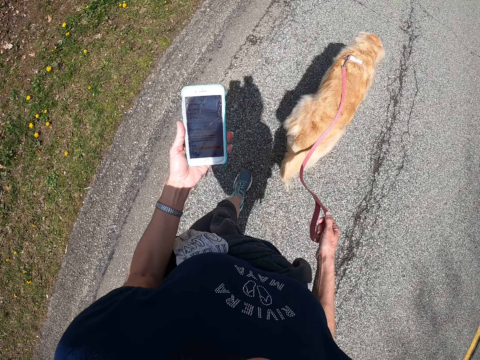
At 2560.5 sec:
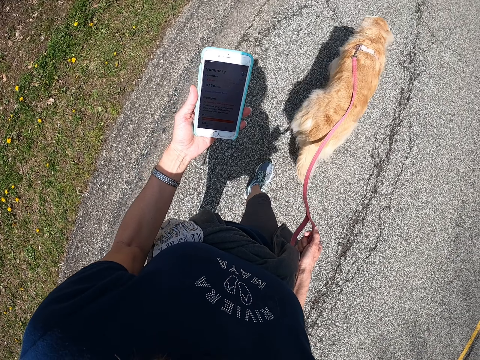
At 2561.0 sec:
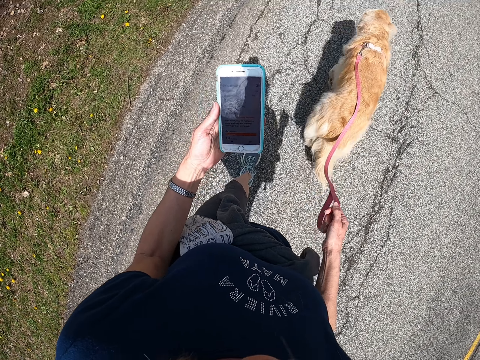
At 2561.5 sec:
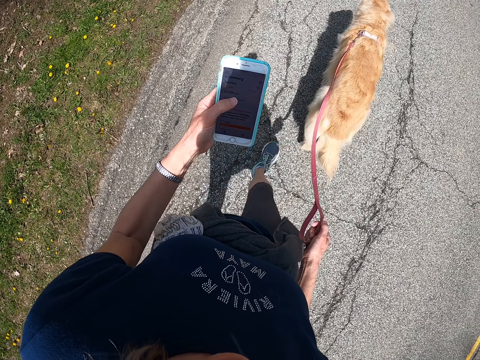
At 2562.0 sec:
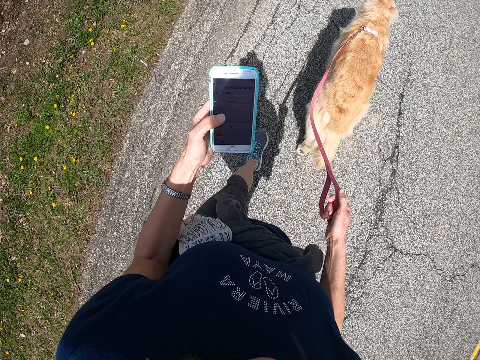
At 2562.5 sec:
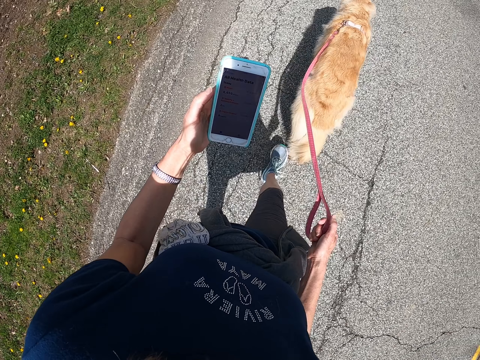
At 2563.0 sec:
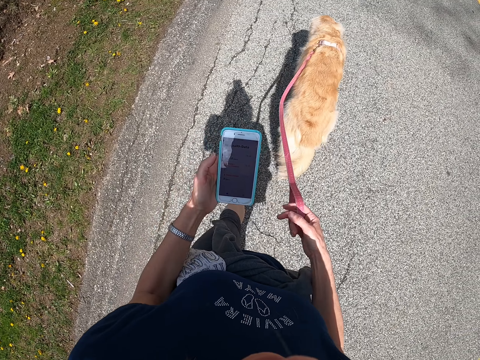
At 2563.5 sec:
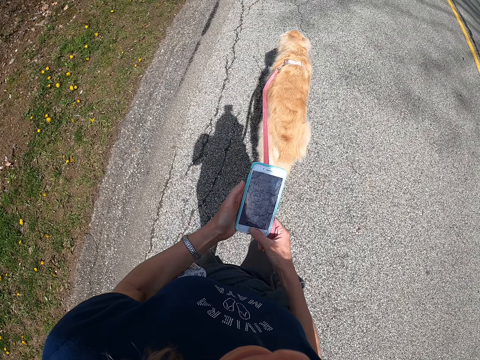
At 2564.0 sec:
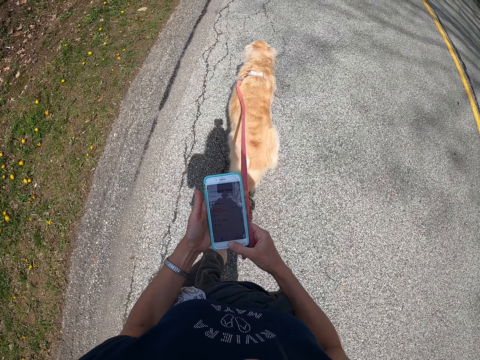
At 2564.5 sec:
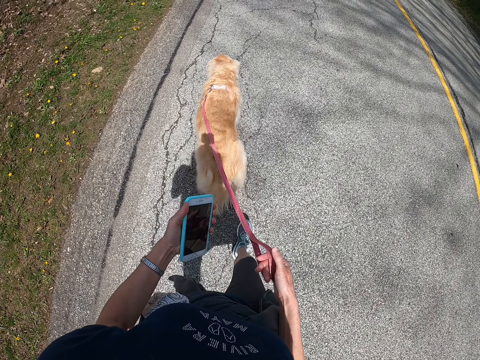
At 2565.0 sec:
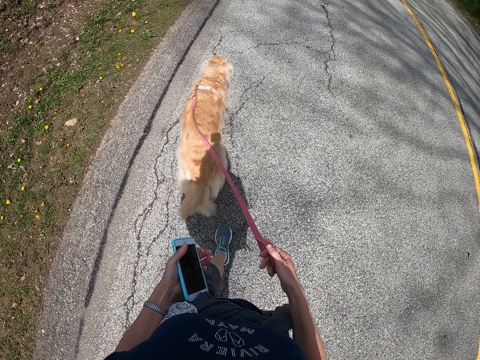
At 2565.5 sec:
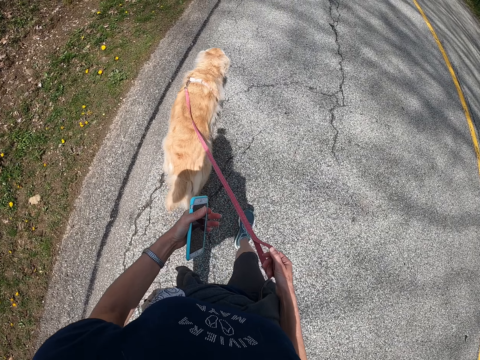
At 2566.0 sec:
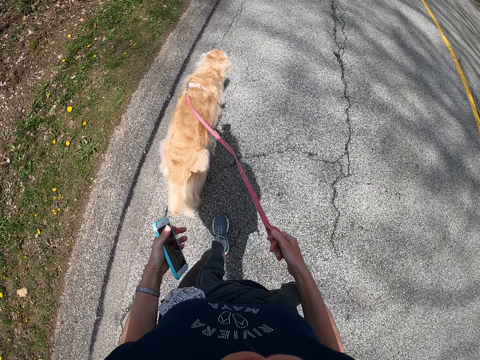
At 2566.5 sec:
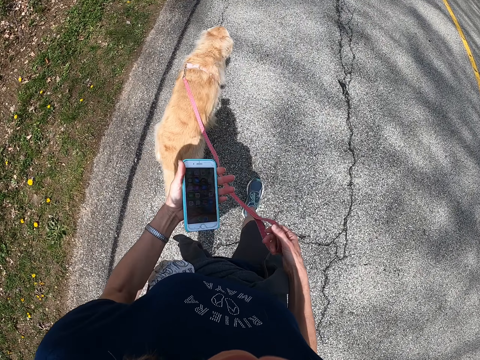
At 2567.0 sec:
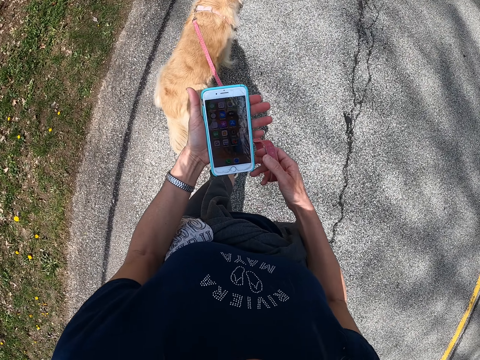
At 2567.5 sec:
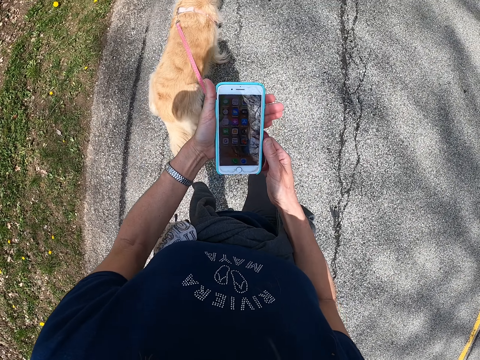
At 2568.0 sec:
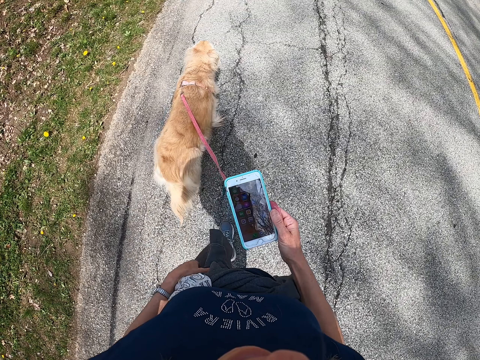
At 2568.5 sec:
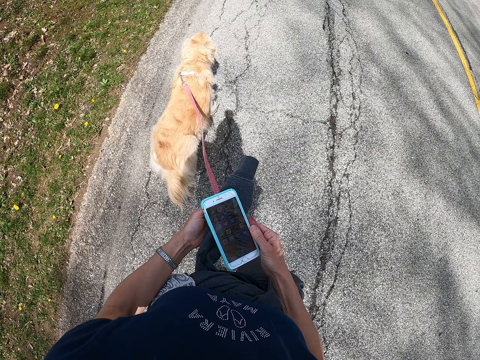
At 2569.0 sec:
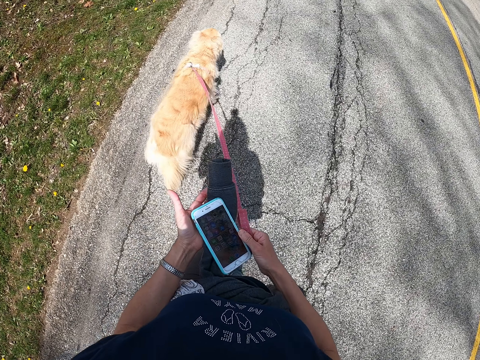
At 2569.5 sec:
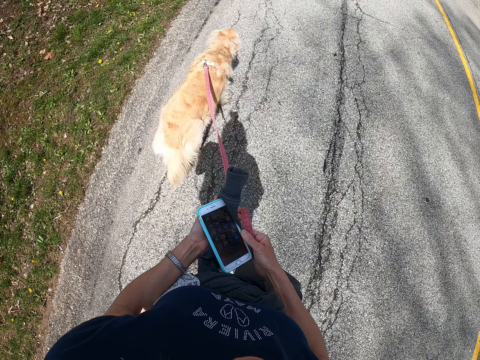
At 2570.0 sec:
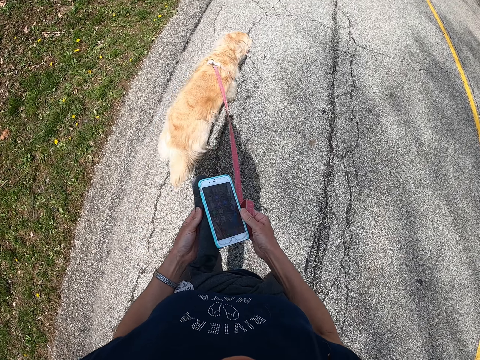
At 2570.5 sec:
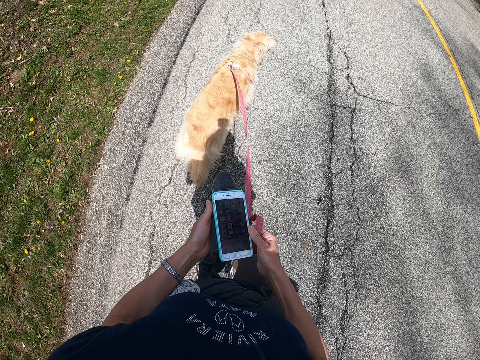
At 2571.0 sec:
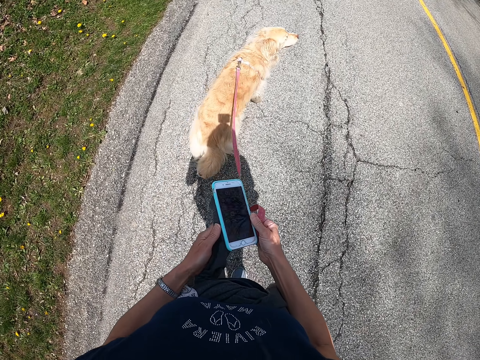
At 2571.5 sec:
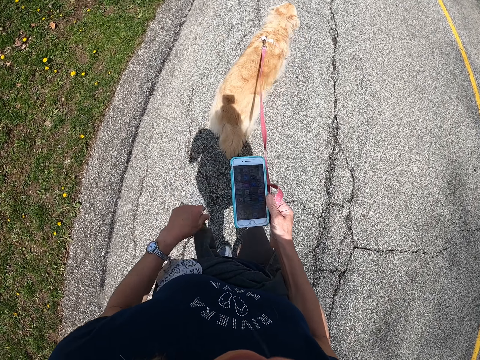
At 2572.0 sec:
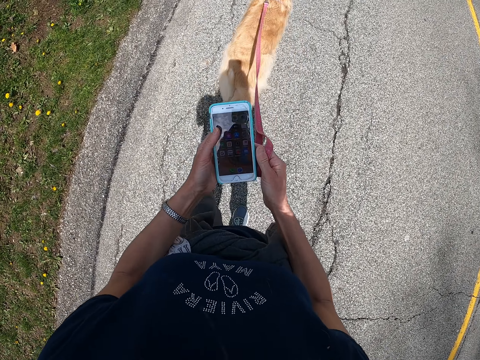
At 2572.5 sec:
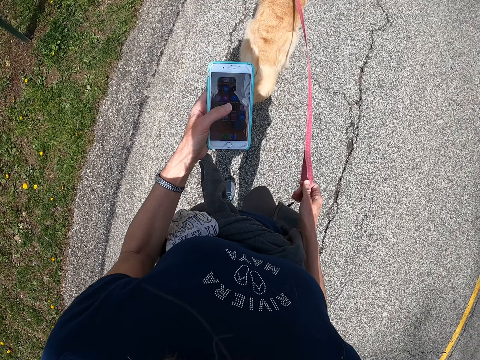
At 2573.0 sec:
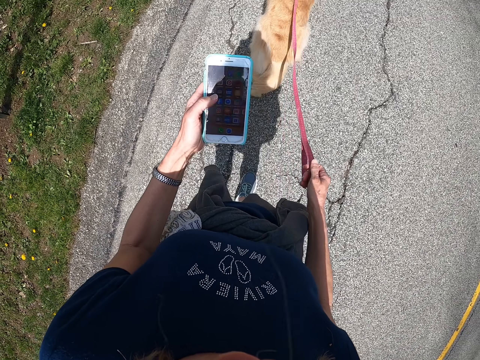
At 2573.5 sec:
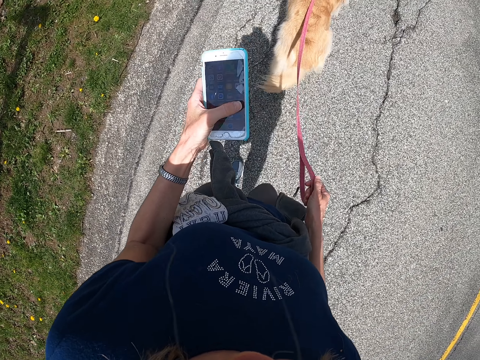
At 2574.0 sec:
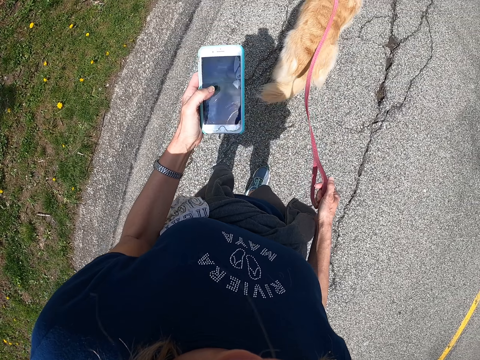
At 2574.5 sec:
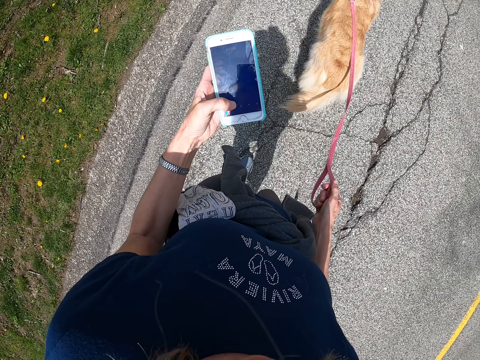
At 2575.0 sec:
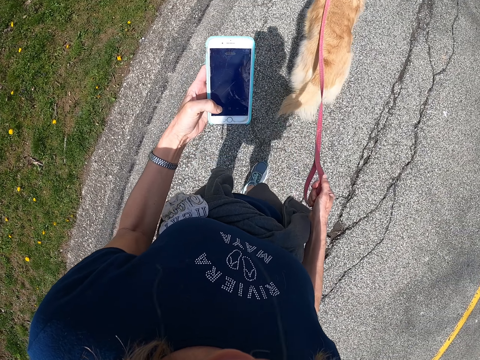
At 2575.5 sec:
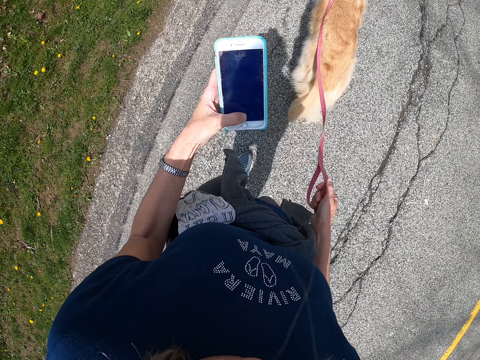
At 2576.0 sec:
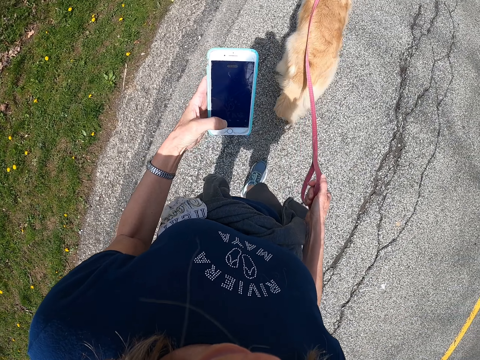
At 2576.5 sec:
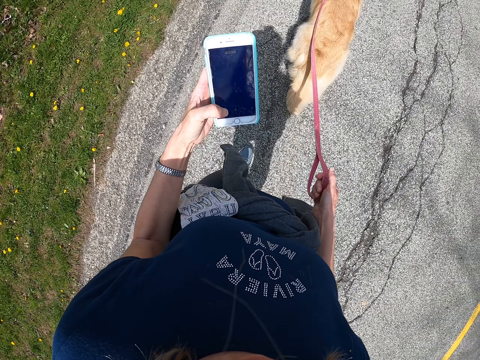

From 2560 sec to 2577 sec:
The camera wearer holds his phone using both hands. He holds the phone with his left hand. He walks along a road with his dog. He holds the phone using both hands. He lifts his jacket and wipes the phone with the jacket. He holds the phone with both hands, moves the phone to his left hand, and operates the phone.

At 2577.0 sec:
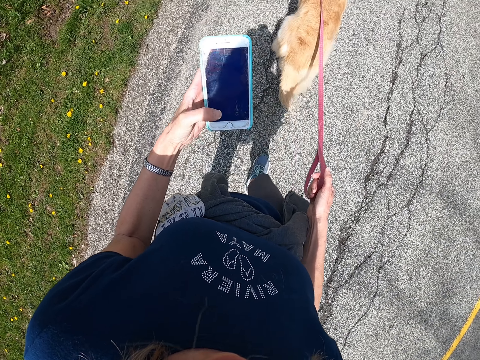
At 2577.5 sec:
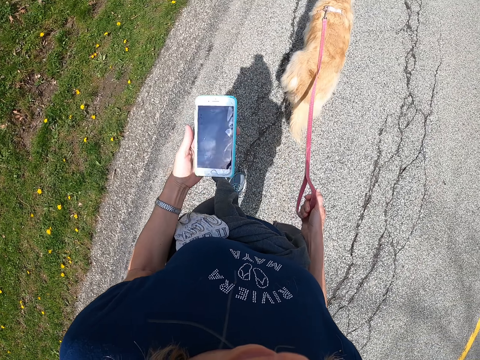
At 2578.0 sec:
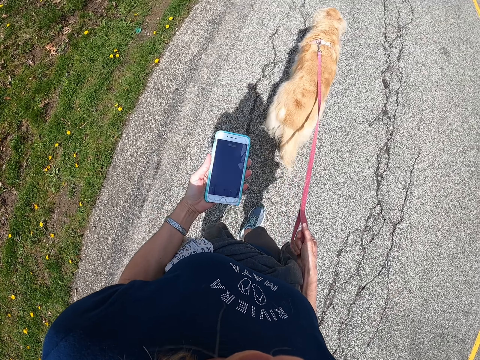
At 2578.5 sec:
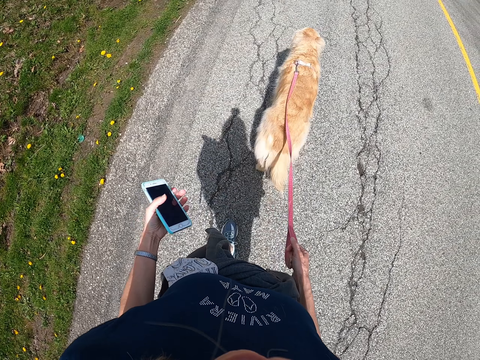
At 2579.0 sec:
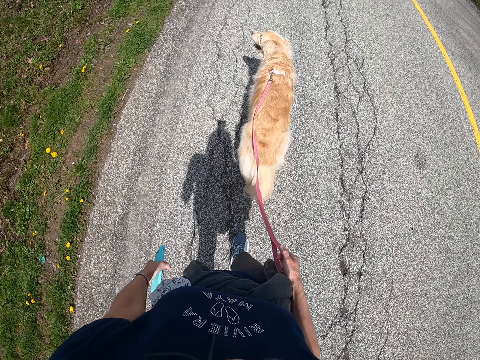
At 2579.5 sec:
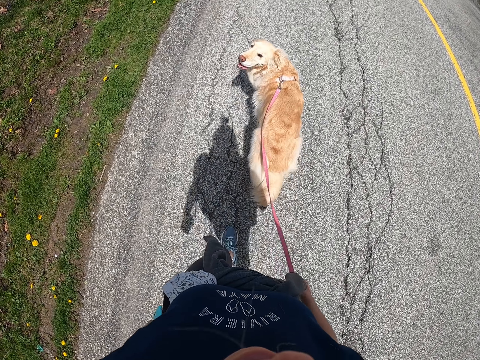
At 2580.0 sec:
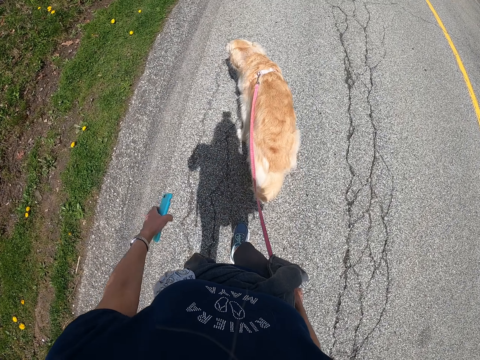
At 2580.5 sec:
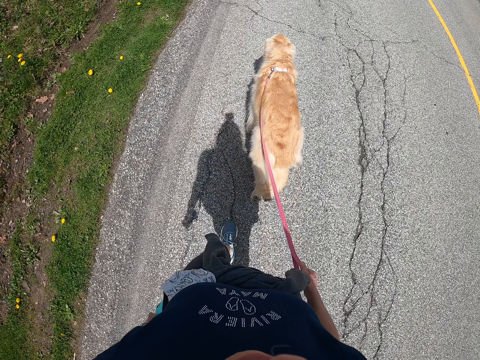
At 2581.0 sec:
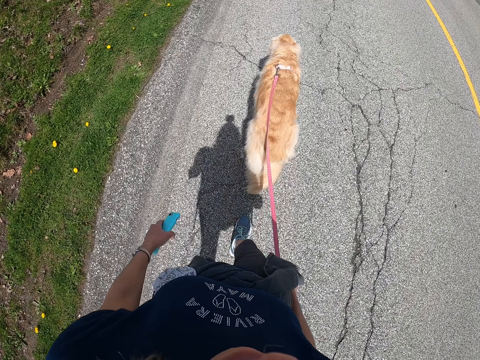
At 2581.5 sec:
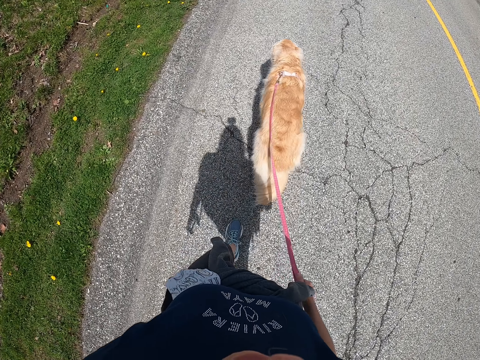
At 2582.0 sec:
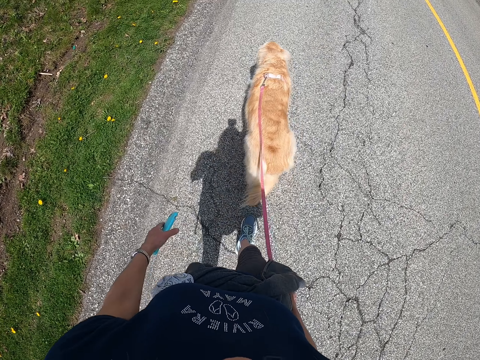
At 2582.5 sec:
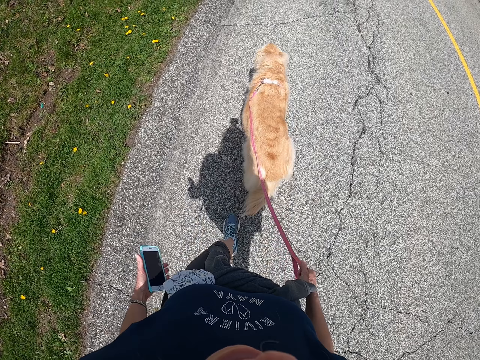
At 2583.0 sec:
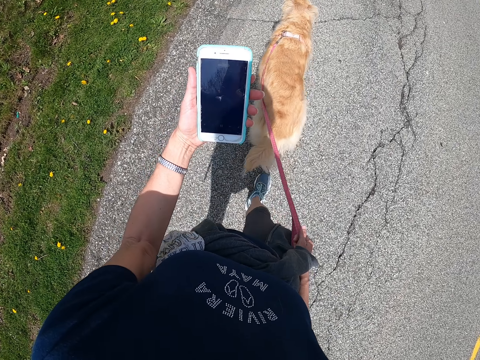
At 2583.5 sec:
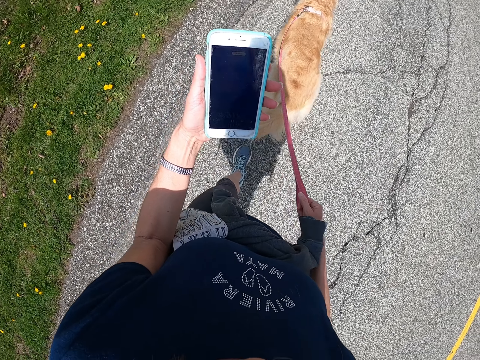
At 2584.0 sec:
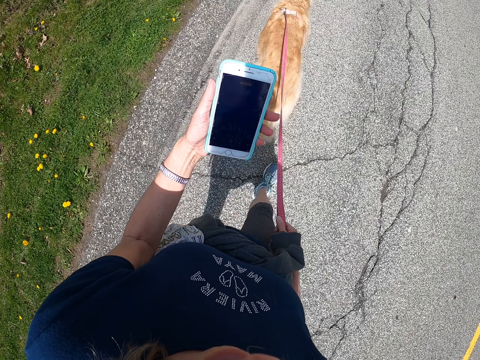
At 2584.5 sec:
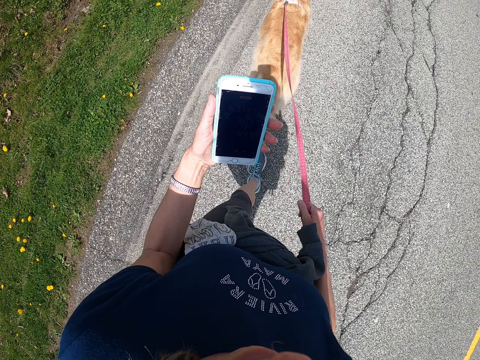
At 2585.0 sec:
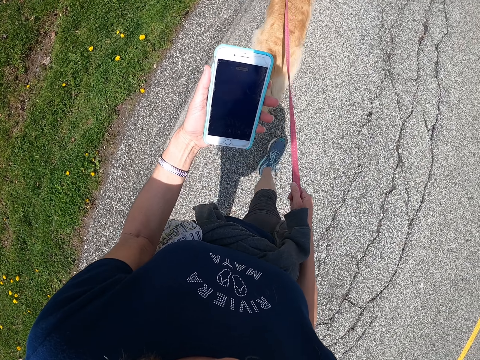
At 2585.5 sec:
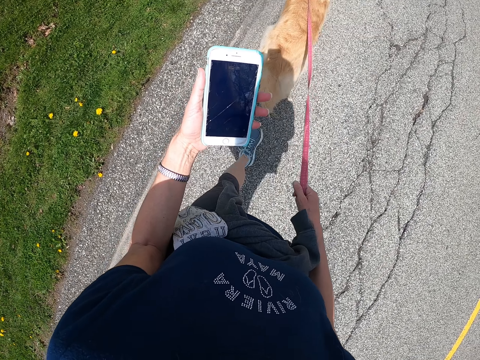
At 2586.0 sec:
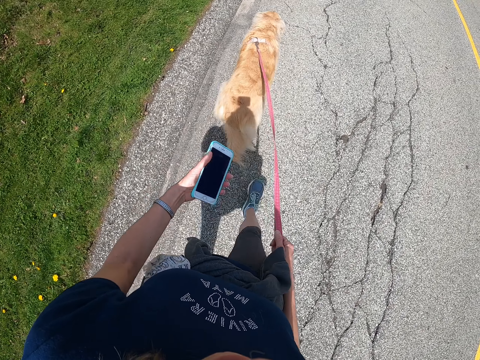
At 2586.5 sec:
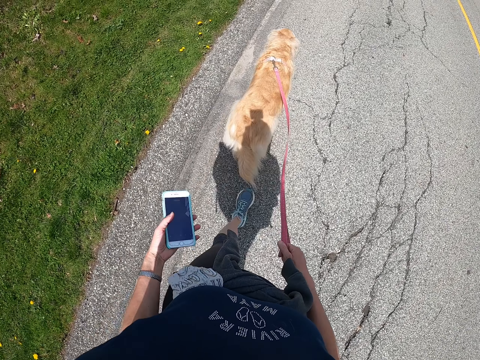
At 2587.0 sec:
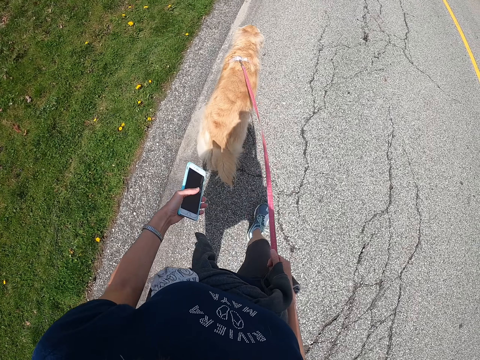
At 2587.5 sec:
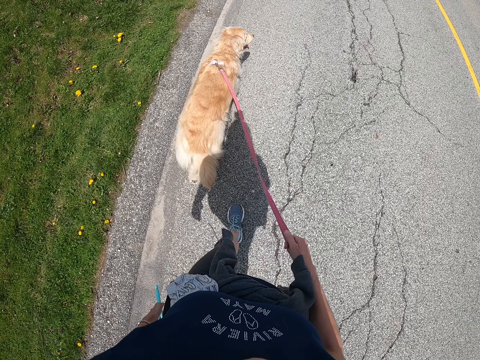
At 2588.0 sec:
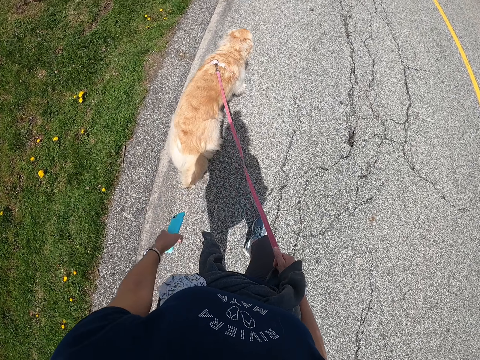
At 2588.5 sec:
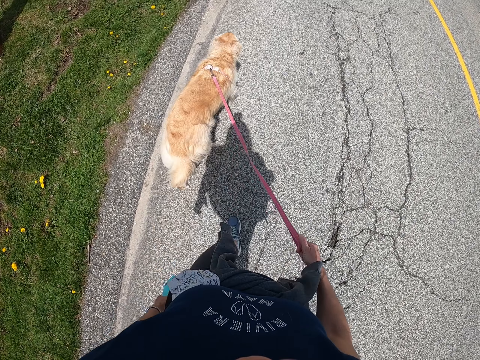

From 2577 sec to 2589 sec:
The camera wearer walks along a road with his dog. He lifts his phone. He stares at the phone. He walks along the road with his dog.
